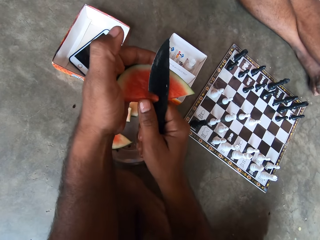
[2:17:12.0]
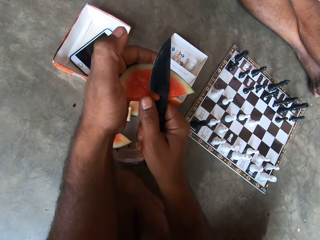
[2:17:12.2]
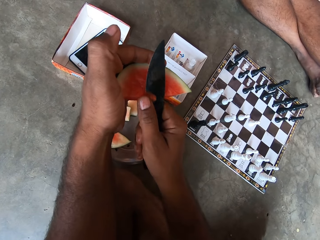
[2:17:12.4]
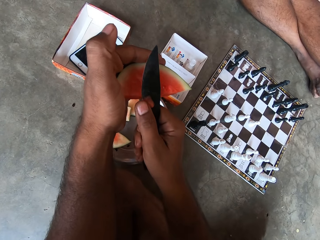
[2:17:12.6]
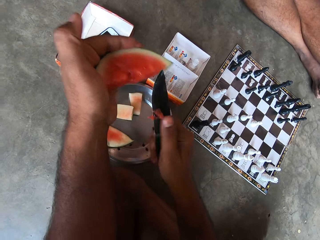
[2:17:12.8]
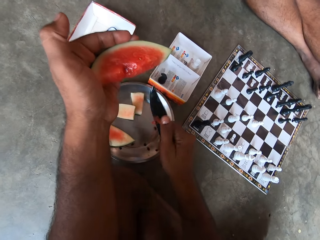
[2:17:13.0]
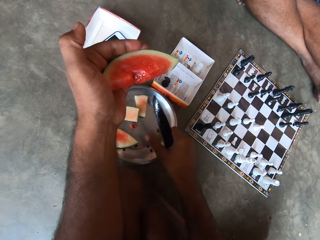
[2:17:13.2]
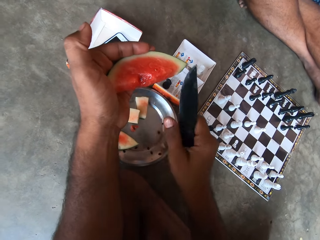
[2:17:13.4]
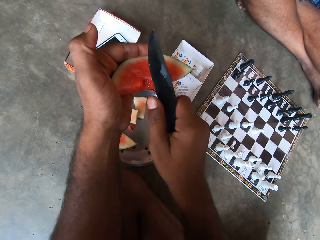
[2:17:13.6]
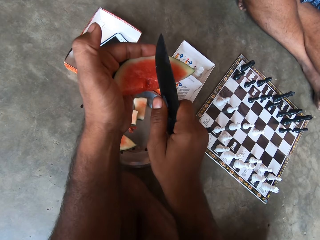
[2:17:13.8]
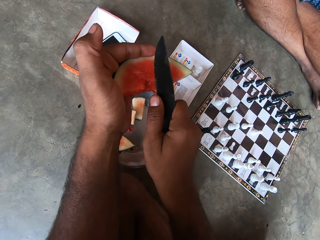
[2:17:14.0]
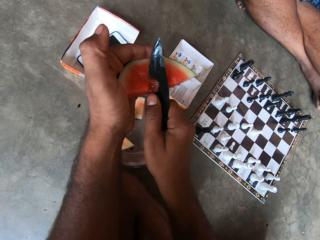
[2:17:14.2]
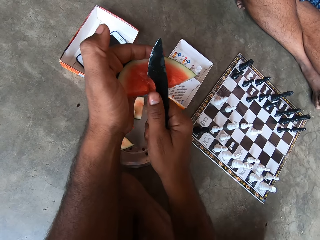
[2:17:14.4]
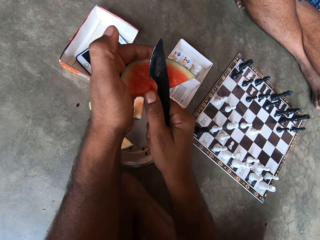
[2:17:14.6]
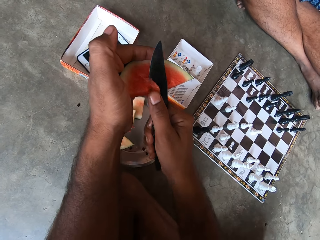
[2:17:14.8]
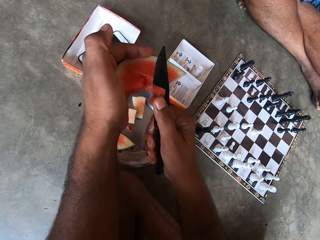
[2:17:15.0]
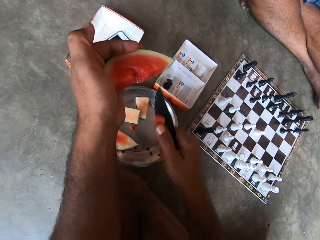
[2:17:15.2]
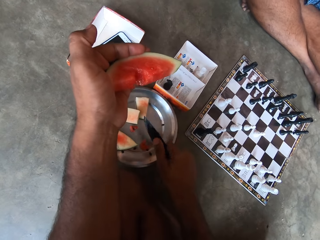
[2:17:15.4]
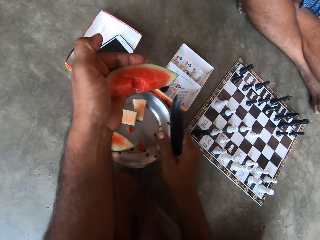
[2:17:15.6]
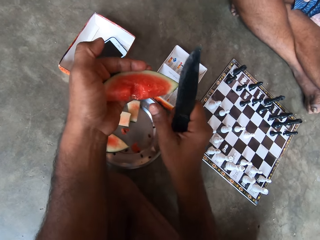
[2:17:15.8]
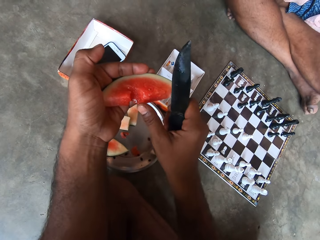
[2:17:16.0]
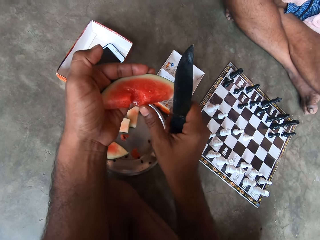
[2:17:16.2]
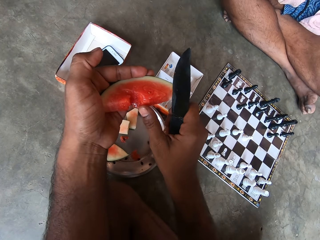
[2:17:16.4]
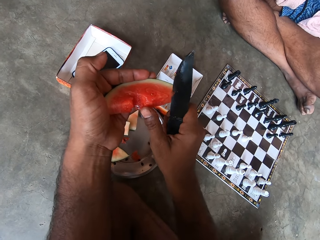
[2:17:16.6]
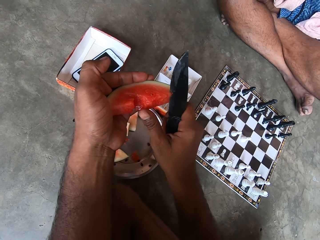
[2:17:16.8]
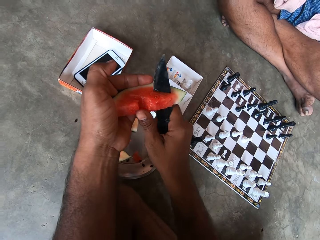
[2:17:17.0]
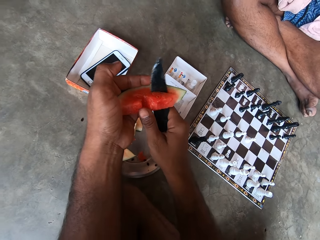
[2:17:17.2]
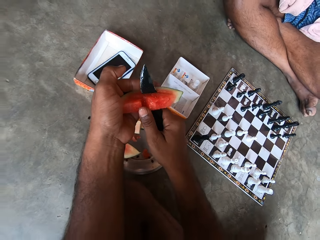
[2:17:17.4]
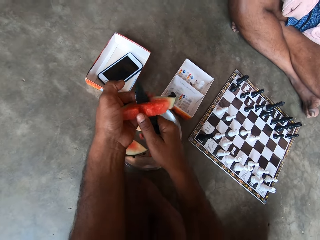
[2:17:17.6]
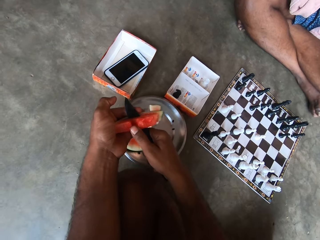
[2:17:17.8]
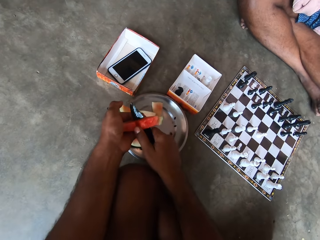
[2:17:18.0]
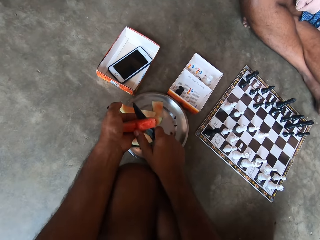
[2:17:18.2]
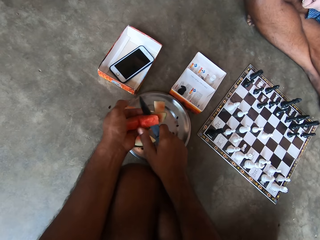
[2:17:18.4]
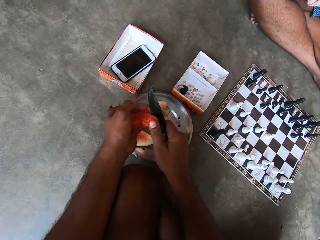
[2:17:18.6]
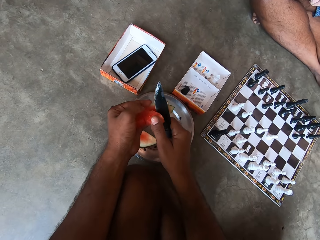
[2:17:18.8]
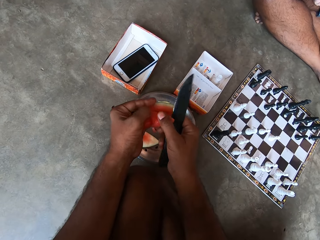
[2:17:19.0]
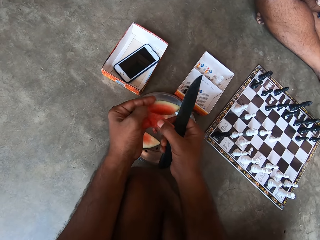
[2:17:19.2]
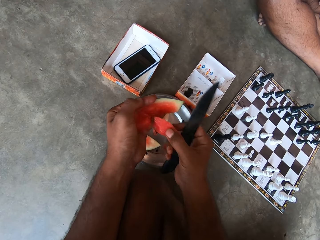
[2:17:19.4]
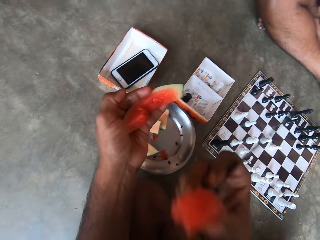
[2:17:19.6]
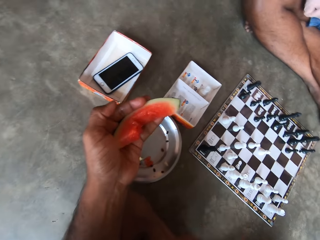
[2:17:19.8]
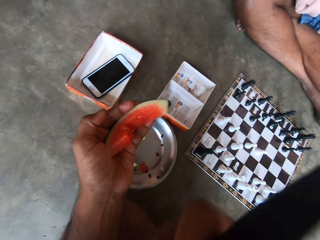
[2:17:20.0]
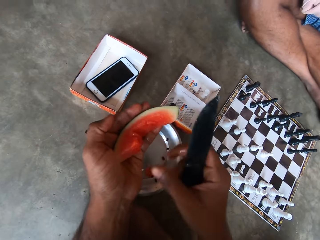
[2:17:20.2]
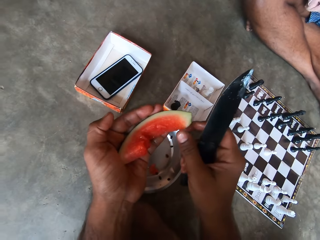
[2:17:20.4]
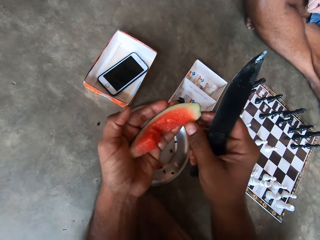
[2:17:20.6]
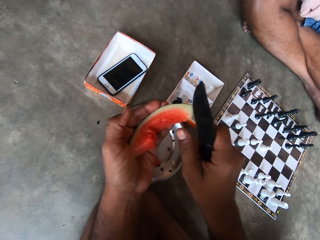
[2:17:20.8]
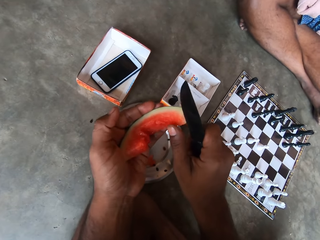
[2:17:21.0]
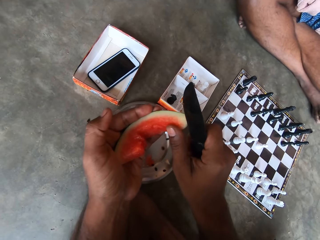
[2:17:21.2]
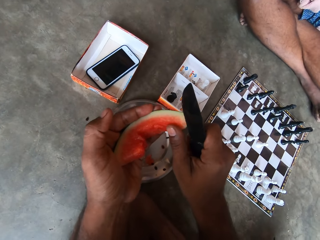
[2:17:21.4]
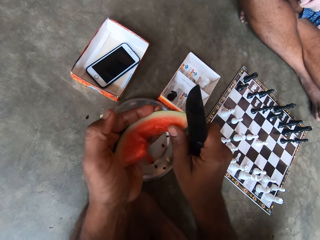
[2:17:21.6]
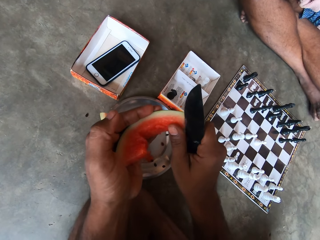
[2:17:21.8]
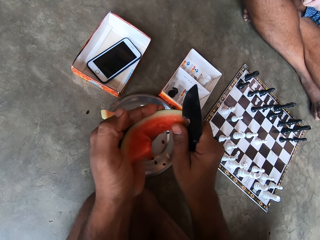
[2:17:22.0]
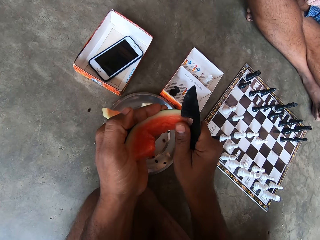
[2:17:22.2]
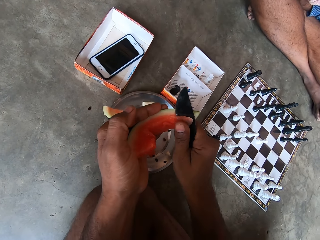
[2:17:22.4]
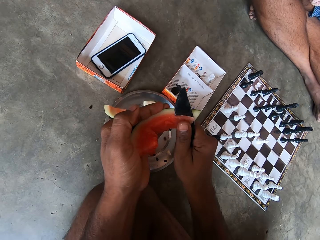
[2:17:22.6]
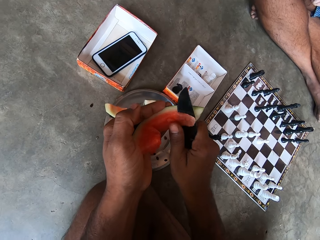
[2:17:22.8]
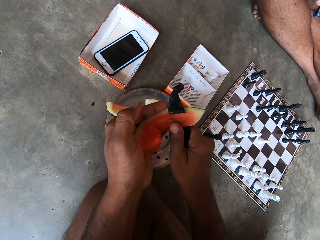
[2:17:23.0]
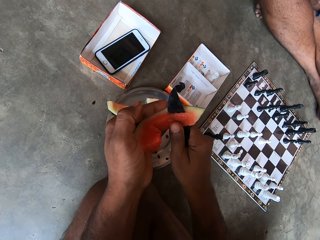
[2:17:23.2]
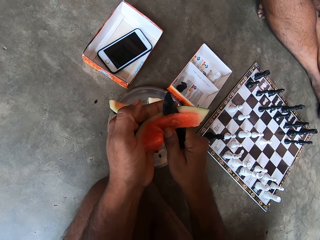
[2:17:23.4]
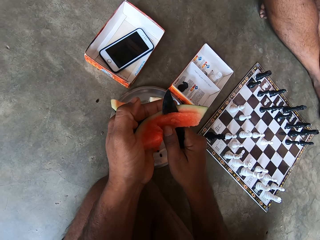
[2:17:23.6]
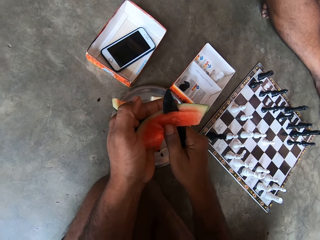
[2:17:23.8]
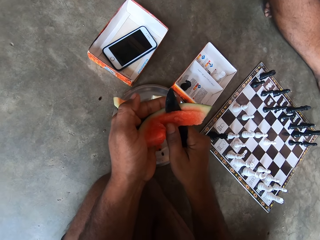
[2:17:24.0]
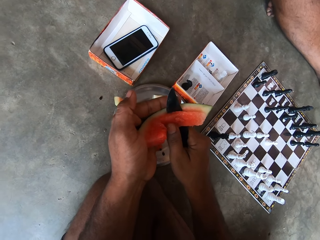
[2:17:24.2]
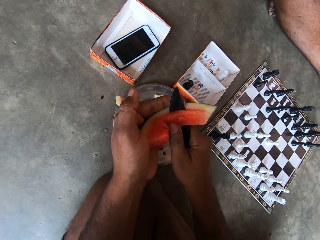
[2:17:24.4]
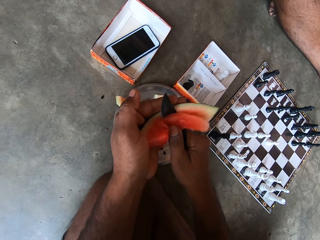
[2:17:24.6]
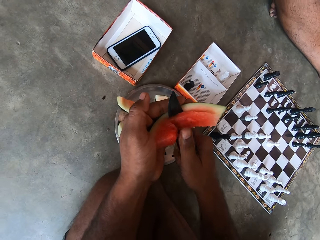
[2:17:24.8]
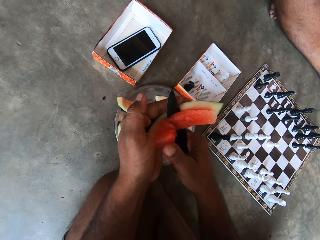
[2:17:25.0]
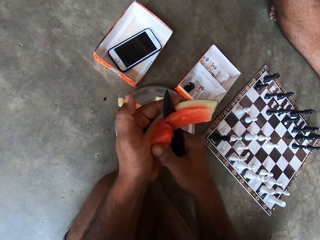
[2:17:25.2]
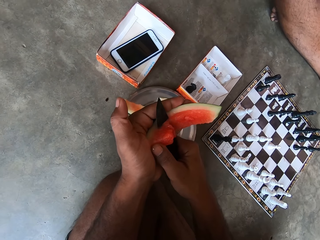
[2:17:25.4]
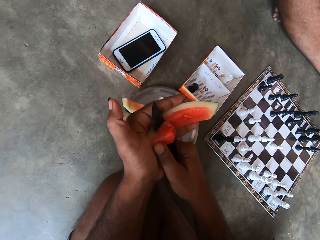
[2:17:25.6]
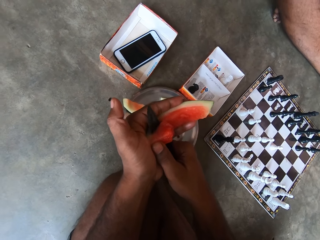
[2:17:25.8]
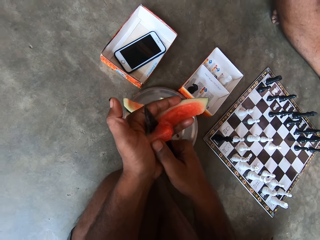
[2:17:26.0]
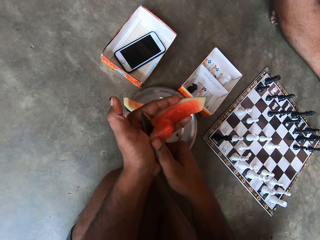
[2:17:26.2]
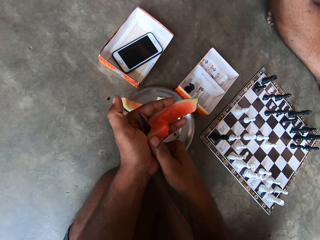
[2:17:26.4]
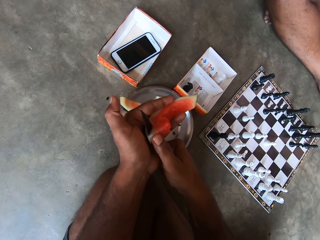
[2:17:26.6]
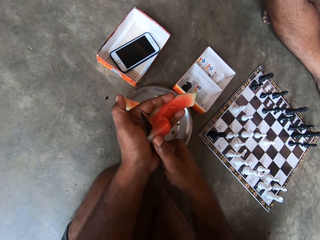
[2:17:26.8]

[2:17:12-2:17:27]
The camera wearer removes a seed from the watermelon with the knife in his right hand. He cuts the watermelon. He drops the seed into the plate on the ground. He removes another seed from the watermelon with the knife in his right hand. He puts a piece of watermelon on the plate. He drops the seed into the plate on the ground. He slices the watermelon with the knife. He eats the sliced watermelon. He slices the watermelon with the knife.

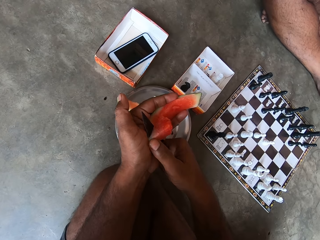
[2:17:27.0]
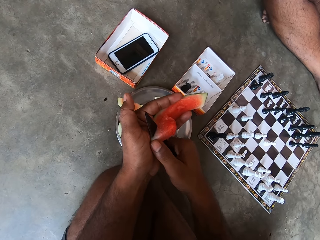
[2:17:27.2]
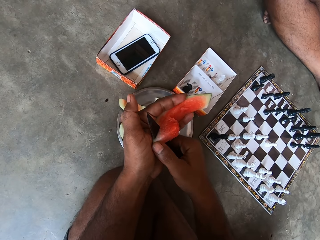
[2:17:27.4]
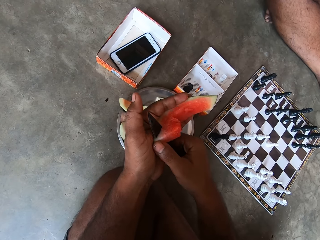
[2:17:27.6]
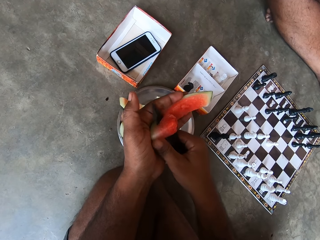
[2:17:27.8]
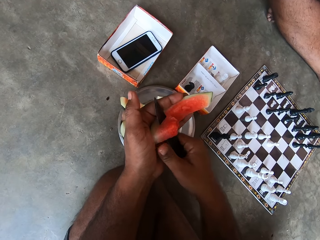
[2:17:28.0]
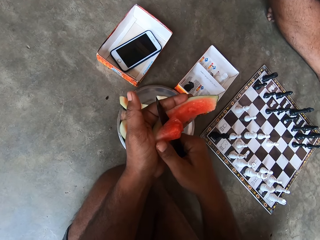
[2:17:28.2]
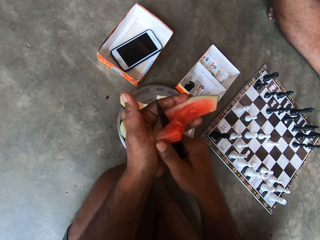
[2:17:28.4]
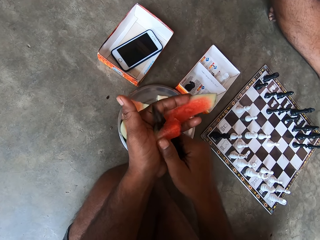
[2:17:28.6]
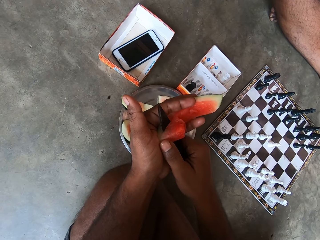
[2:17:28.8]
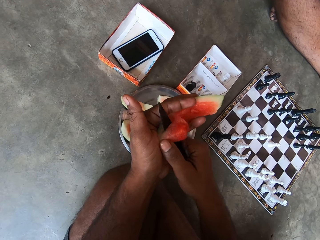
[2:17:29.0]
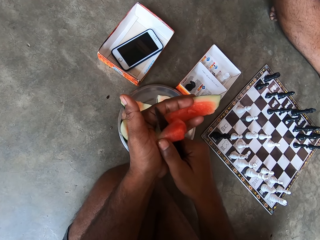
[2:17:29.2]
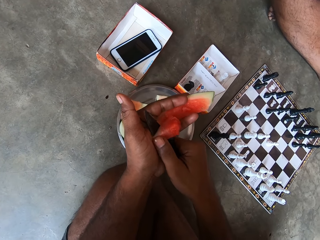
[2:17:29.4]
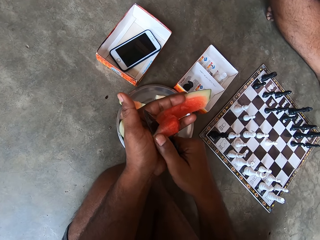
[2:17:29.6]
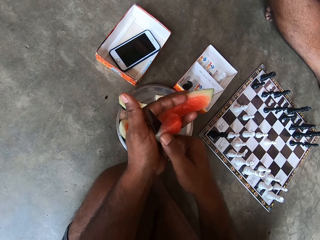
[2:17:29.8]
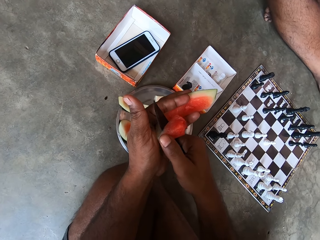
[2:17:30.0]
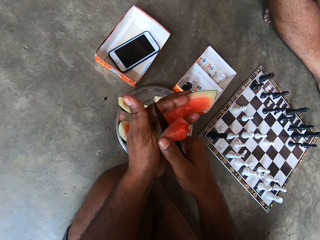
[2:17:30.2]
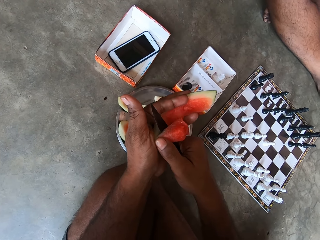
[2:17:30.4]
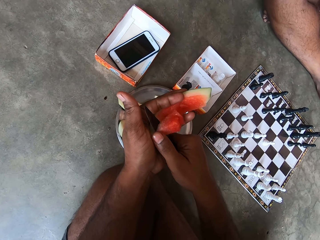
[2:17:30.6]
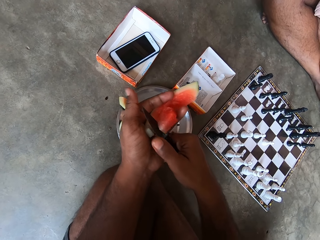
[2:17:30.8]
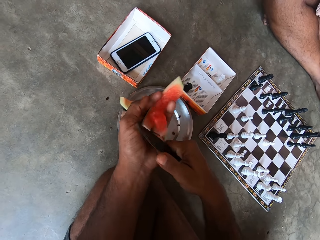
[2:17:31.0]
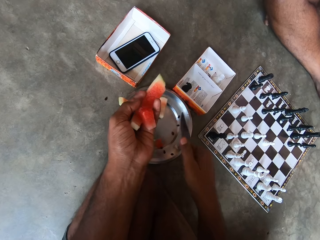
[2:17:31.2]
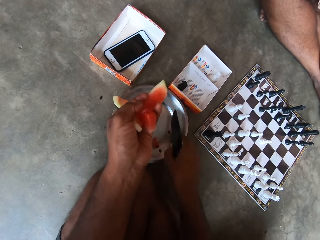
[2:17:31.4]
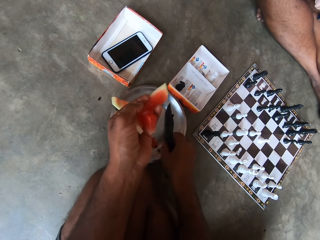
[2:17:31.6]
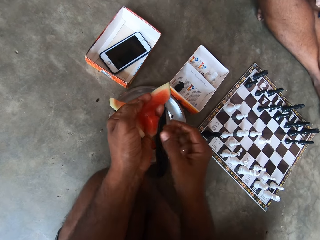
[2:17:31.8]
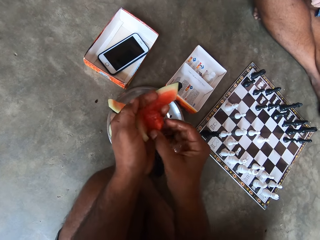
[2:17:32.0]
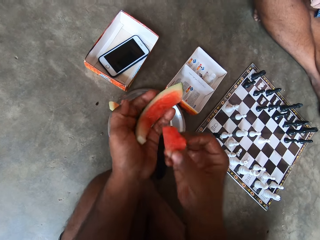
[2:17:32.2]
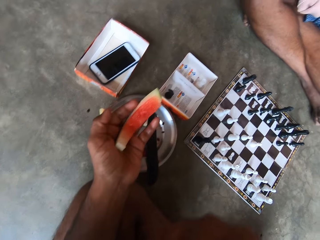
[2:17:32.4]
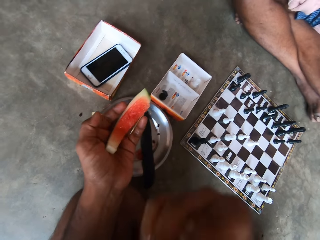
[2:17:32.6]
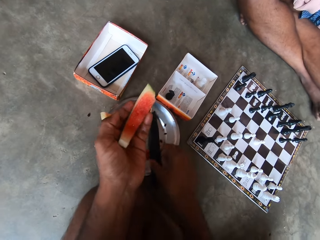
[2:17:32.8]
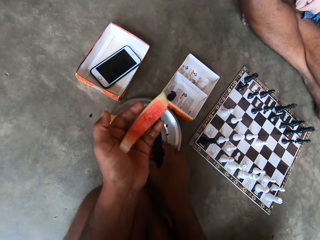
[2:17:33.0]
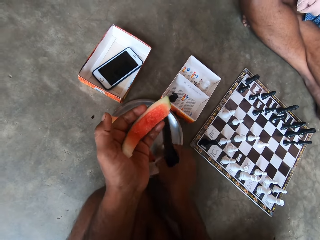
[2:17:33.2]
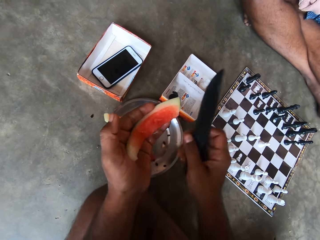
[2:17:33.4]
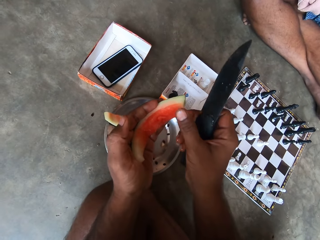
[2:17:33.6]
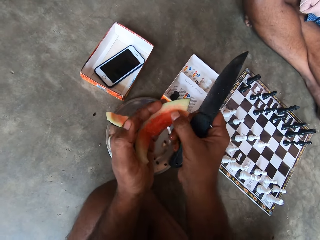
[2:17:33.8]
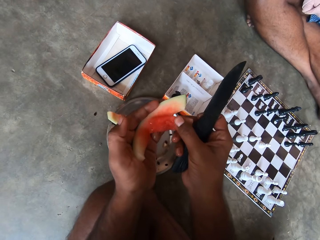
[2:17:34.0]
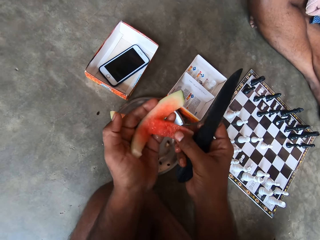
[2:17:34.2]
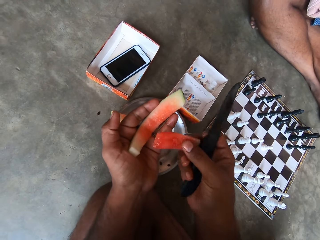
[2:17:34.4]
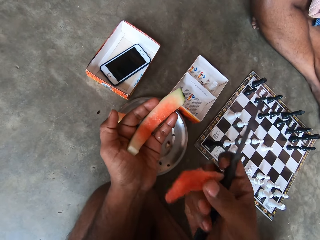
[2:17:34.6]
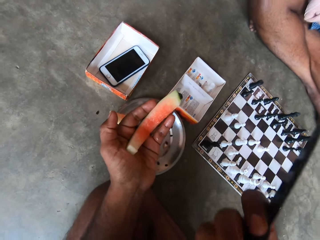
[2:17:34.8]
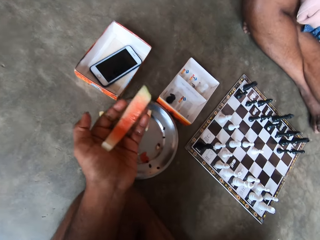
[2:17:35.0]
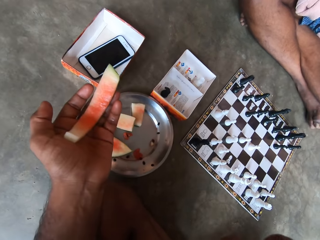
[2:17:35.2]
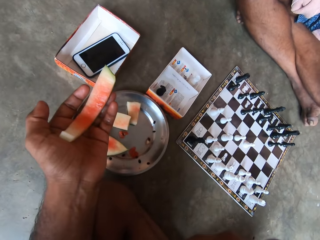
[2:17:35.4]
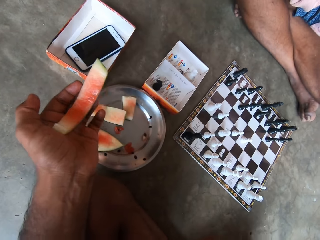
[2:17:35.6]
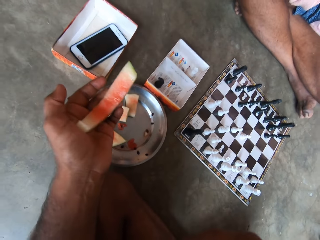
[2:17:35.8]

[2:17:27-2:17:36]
The camera wearer drops the knife into the plate. They eat the sliced watermelon. They pick up the knife from the plate. They take another sliced watermelon. They eat the sliced watermelon.
